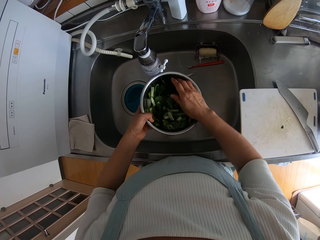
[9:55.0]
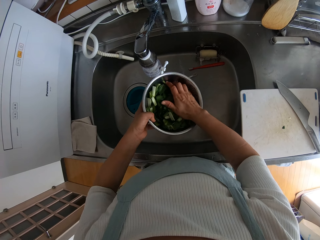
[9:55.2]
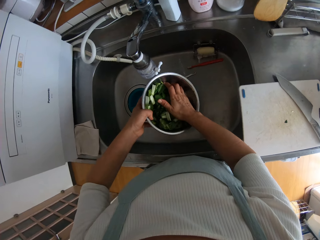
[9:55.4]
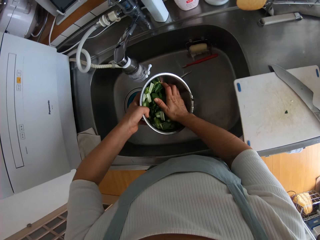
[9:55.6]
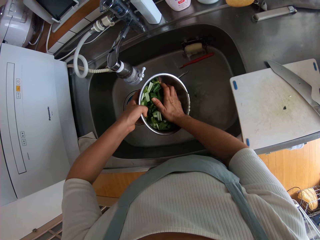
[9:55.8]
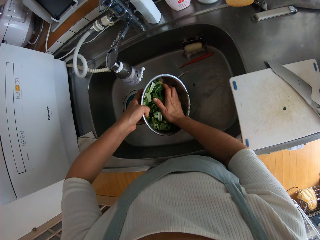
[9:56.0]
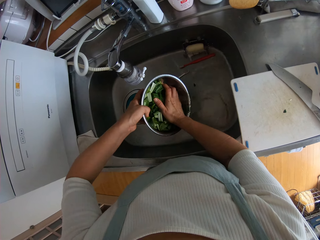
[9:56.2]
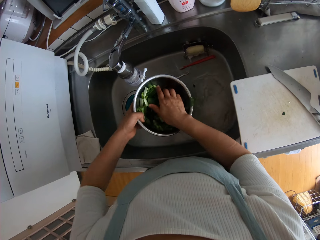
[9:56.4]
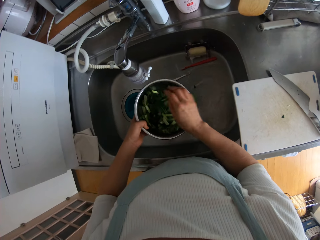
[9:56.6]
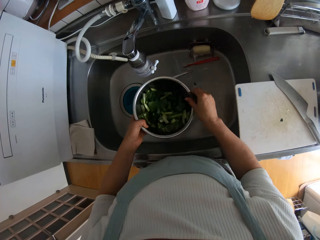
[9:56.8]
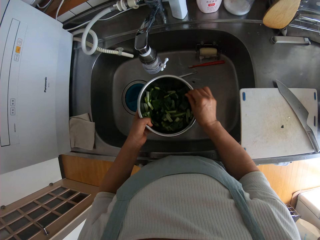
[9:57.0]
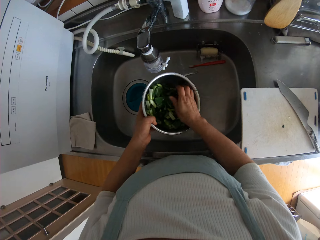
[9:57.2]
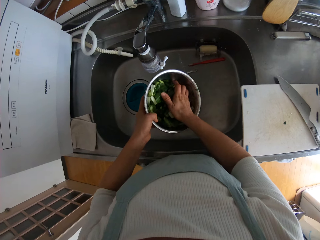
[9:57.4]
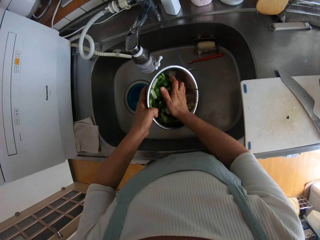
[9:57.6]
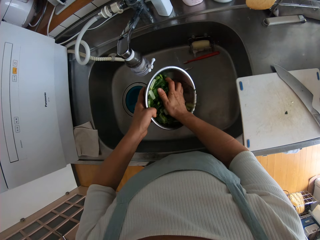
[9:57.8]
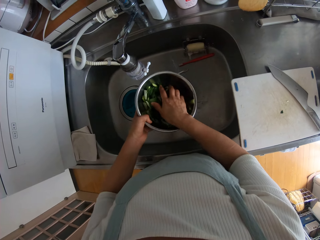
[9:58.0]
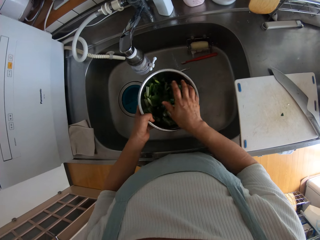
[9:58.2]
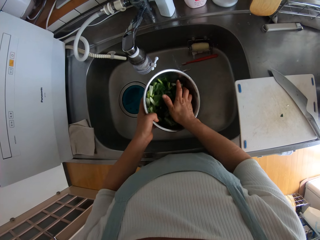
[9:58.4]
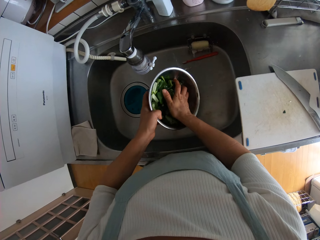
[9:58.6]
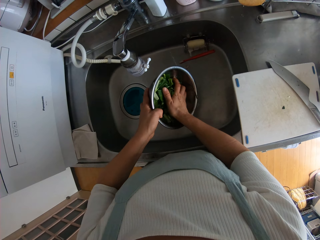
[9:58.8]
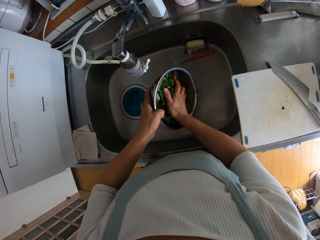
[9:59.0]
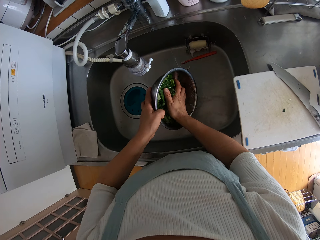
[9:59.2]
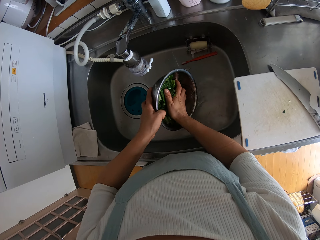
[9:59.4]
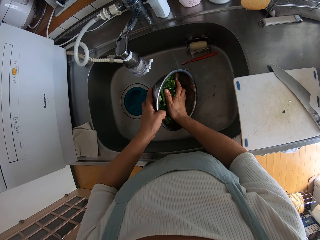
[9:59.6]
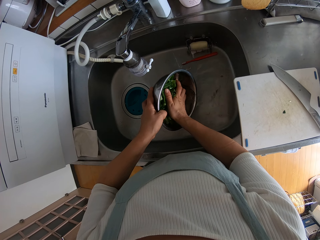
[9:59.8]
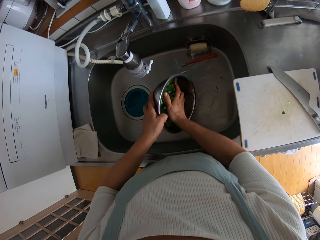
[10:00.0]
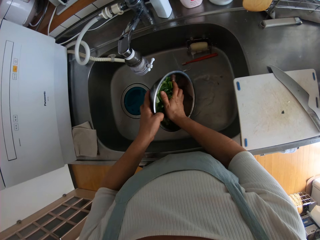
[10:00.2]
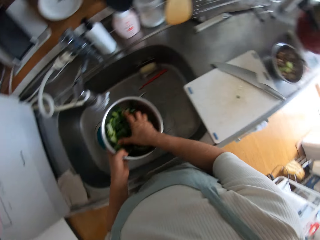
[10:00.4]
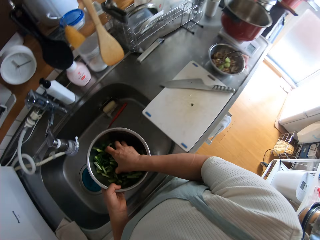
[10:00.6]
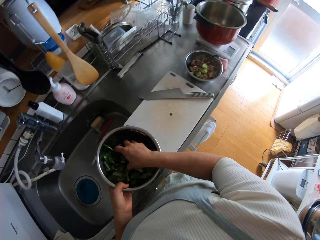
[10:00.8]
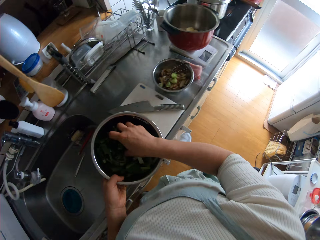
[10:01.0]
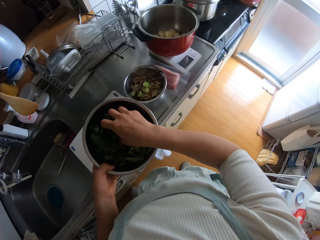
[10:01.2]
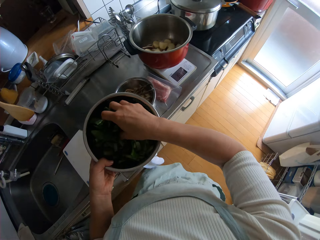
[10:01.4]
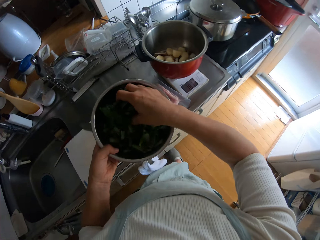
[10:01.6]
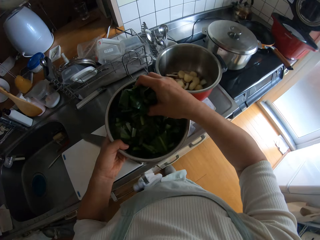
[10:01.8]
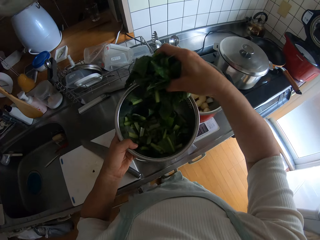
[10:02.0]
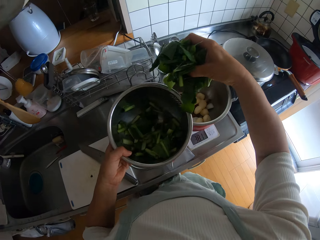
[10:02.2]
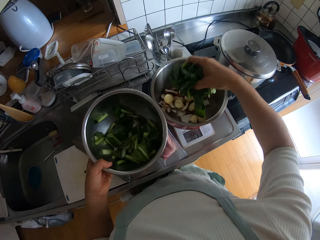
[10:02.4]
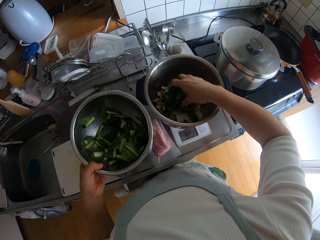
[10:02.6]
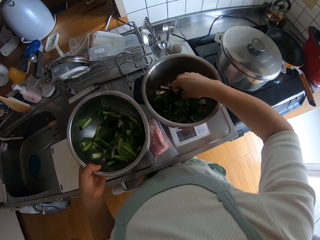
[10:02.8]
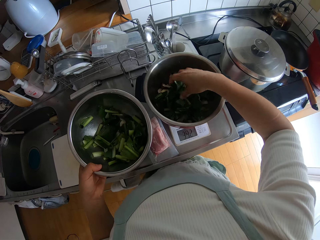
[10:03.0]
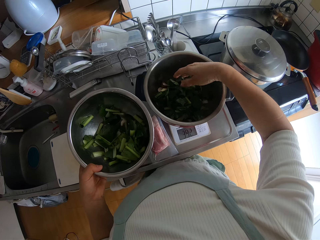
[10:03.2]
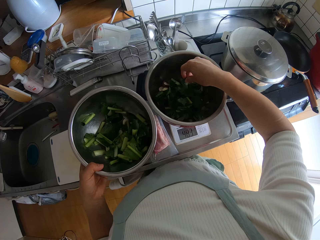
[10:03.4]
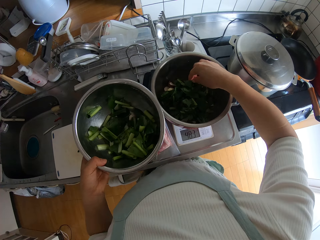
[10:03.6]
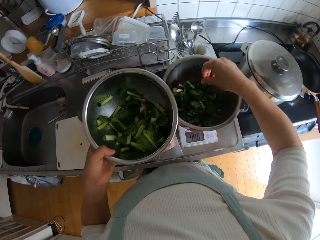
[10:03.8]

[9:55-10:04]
The camera wearer holds the spinach pieces or vegetable and pours water from the bowl. She holds the spinach pieces and pours water from the bowl. She holds the spinach pieces and pours water from the bowl. She lifts the bowl from the sink and packs the vegetable inside the bowl with her hand. She drops the vegetable in a pressure cooker pan on a scale on the countertop.

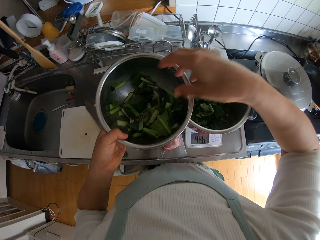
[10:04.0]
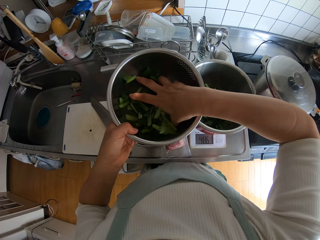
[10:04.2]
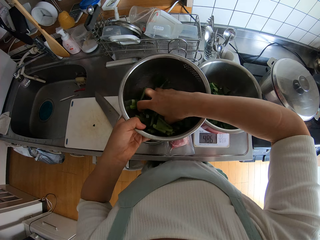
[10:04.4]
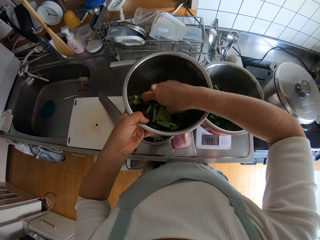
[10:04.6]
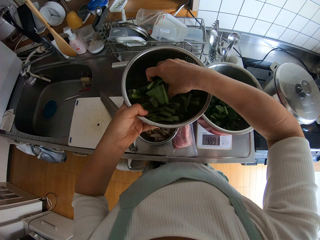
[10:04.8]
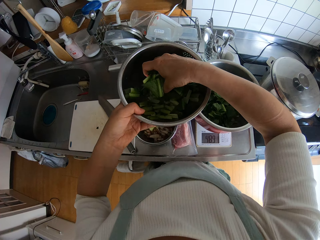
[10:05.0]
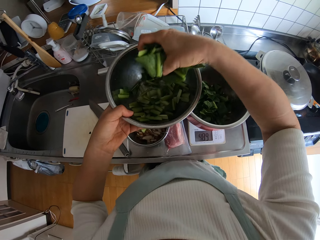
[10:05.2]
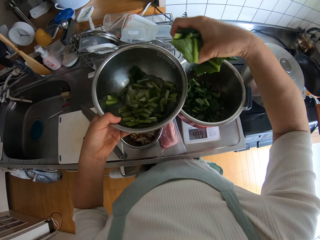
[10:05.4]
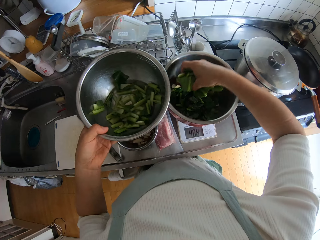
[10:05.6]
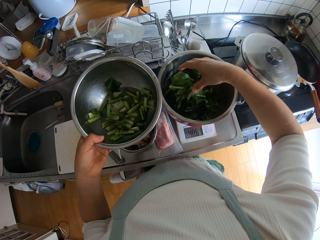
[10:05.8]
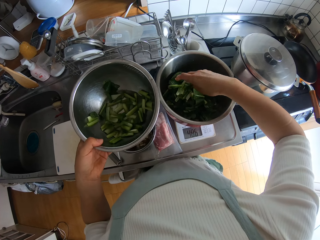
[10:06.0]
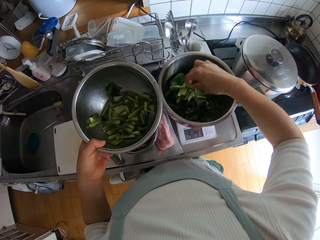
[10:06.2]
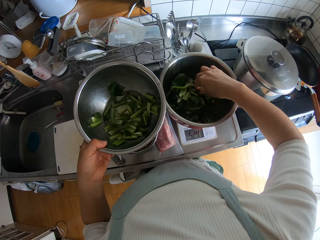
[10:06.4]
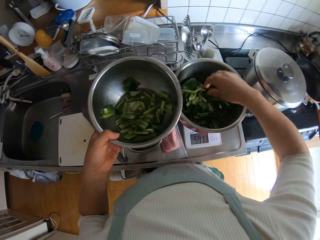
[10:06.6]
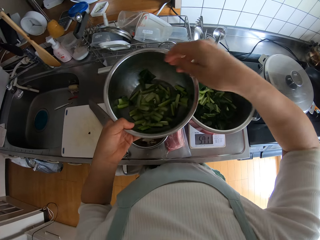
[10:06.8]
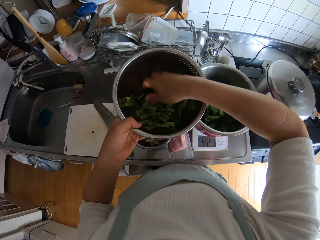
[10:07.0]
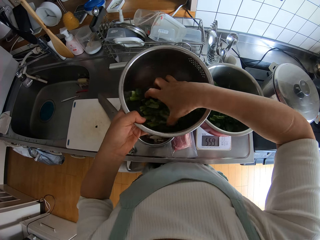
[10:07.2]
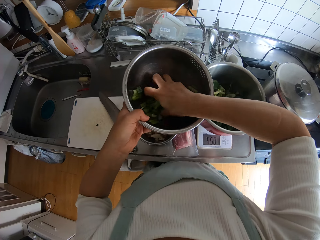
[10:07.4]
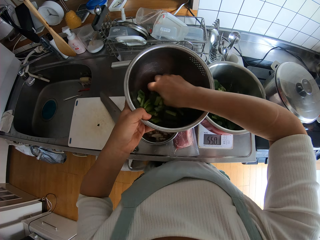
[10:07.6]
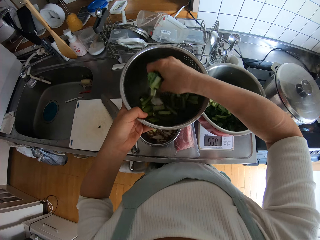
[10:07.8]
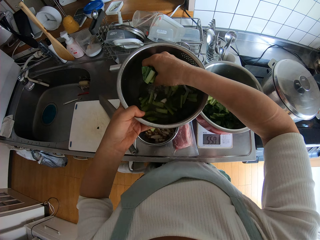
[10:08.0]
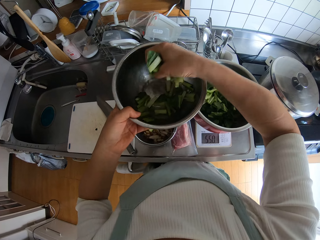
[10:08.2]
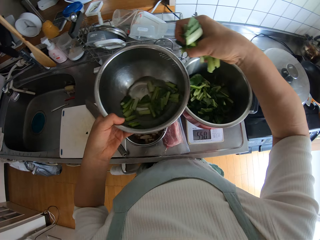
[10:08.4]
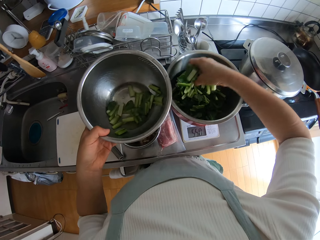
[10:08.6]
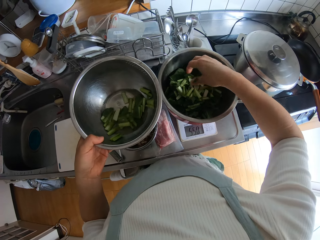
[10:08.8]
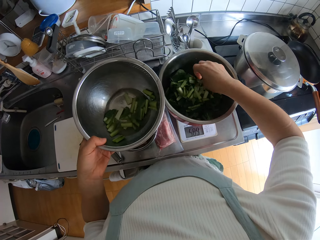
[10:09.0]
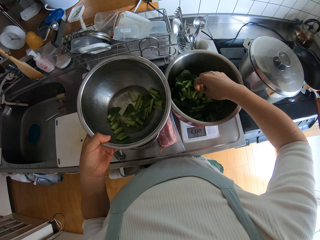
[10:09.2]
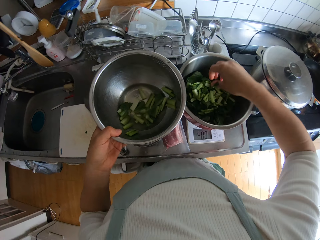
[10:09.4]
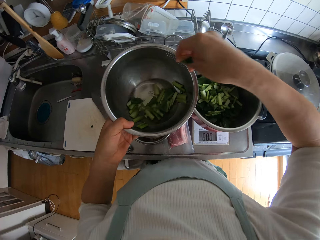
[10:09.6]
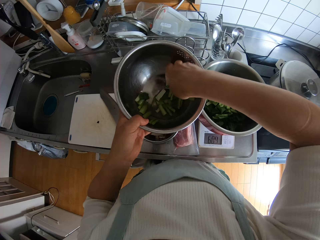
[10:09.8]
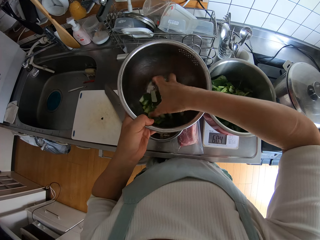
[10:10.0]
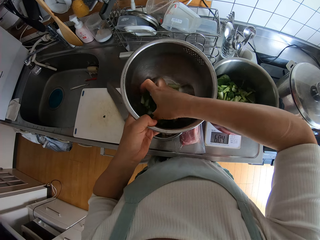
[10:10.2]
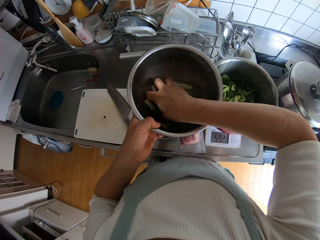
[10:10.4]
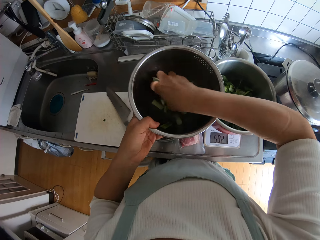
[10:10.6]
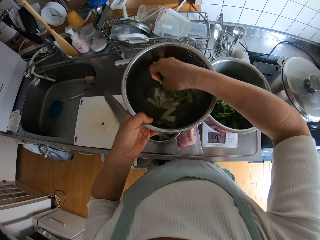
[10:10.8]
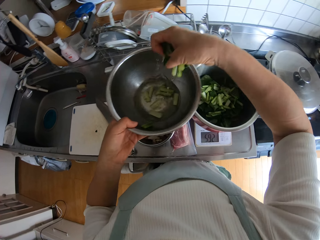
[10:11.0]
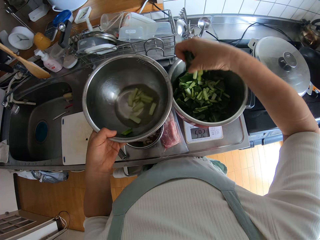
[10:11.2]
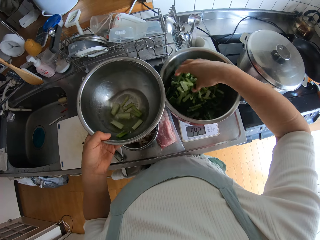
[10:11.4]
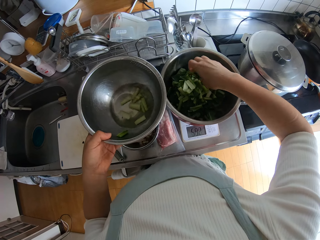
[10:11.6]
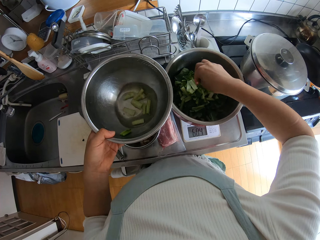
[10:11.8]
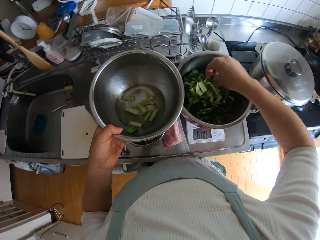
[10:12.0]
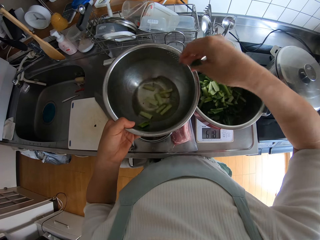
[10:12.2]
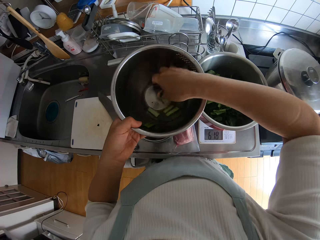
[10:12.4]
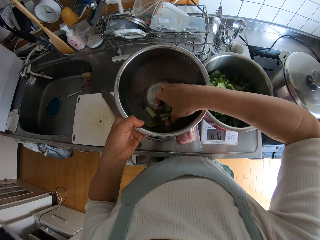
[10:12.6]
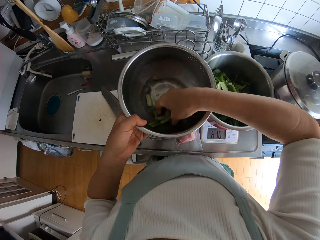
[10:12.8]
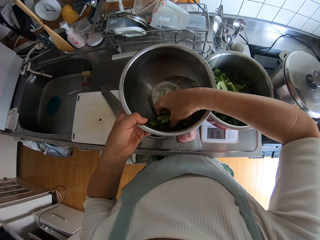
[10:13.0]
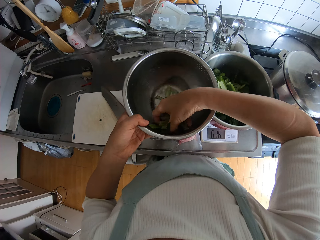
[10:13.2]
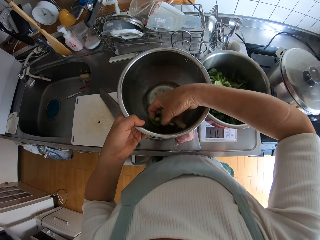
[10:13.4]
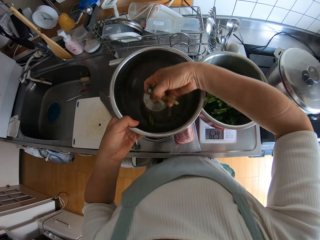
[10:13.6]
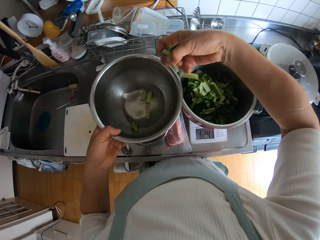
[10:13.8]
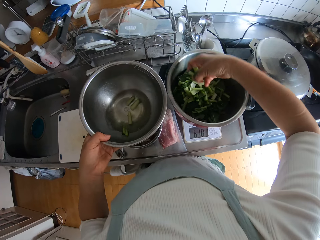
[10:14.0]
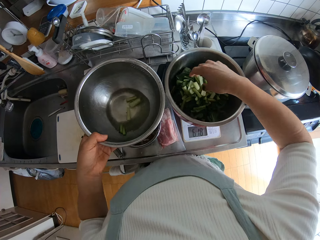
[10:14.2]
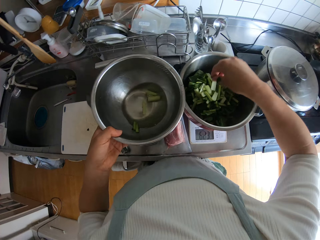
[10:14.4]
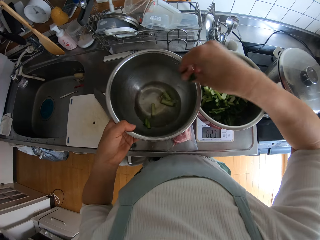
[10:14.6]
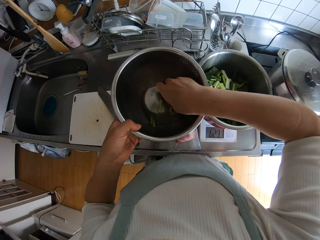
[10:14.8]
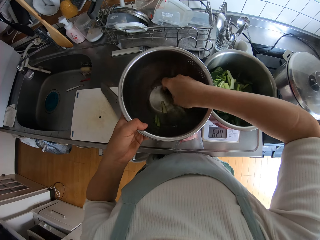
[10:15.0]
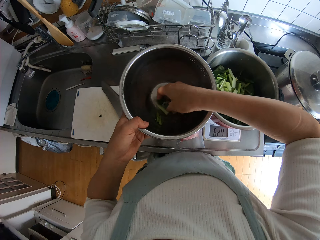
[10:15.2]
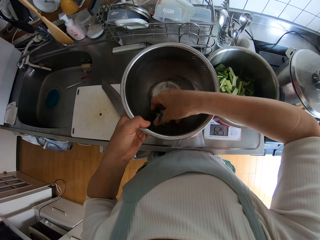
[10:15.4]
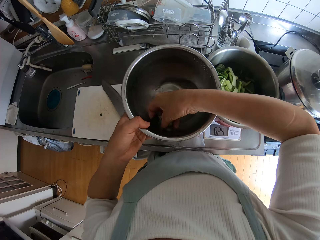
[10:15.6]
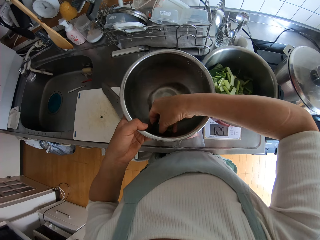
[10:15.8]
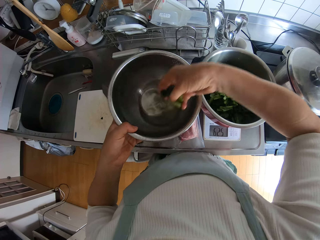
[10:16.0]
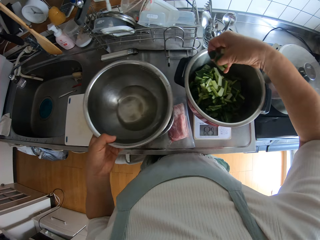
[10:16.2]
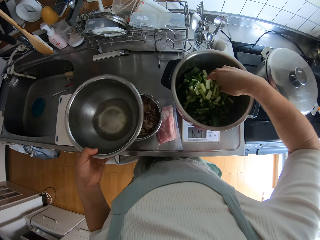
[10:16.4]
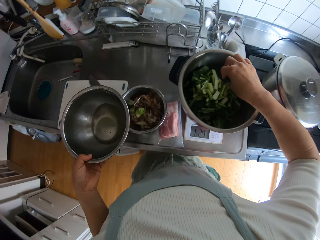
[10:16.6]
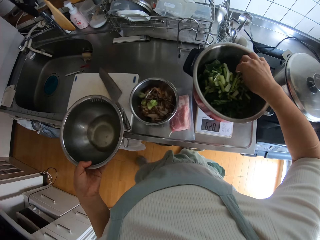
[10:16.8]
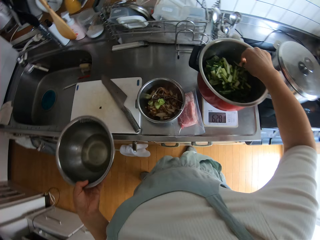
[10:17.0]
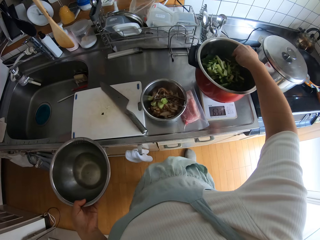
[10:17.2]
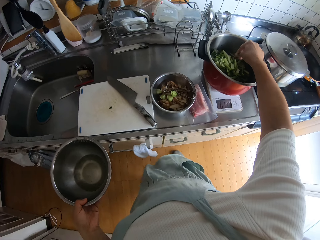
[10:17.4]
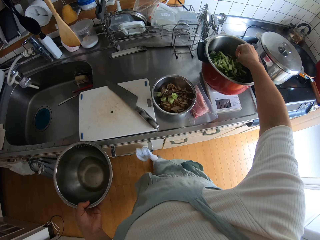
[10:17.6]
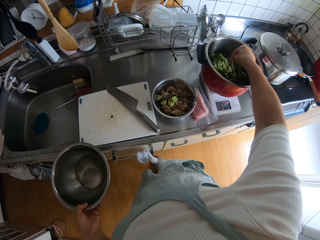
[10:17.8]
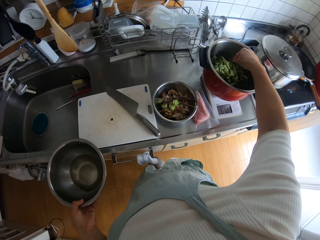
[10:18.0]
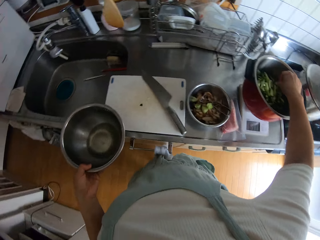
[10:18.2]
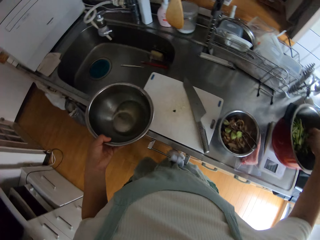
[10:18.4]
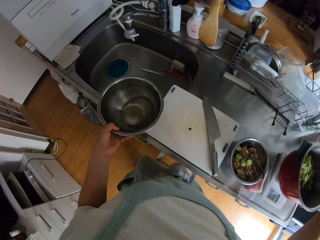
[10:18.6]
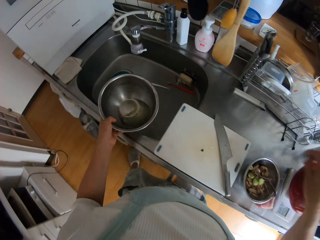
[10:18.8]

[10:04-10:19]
The camera wearer picks the vegetable or spinach pieces inside the bowl with her hand. She drops the vegetable in a pressure cooker pan on a scale on the countertop. She touches the vegetable. She picks the vegetable inside the bowl with her hand and drops the vegetable in the pressure cooker pan again. She picks the vegetable inside the bowl with her hand and drops the vegetable in the pressure cooker pan again. She shakes her right hand. She picks the vegetable inside the bowl with her hand and drops the vegetable in the pressure cooker pan repeatedly.
